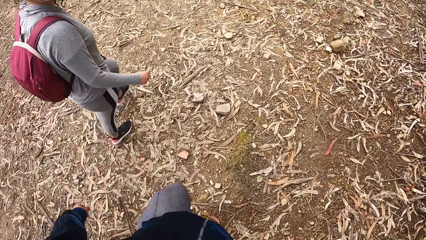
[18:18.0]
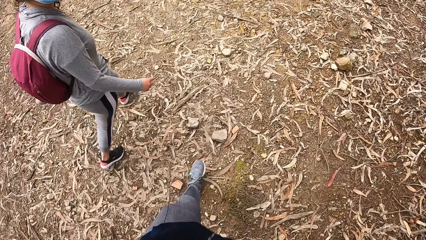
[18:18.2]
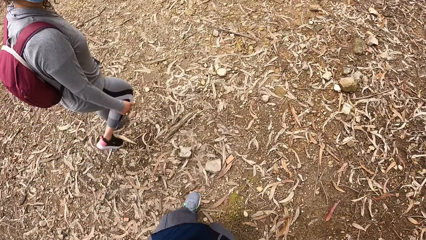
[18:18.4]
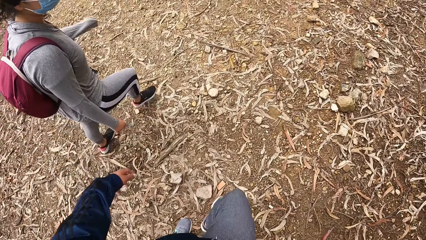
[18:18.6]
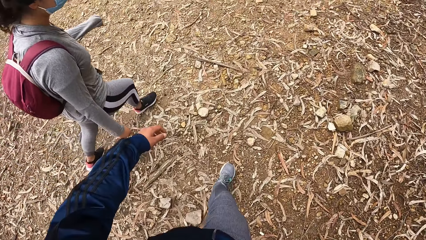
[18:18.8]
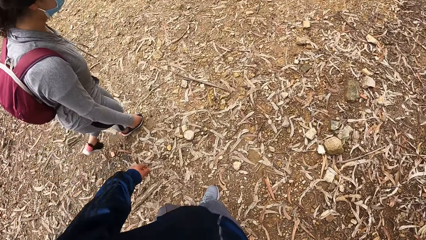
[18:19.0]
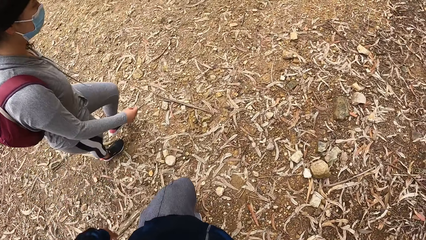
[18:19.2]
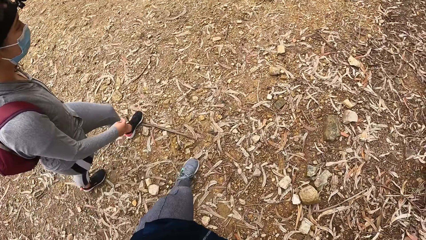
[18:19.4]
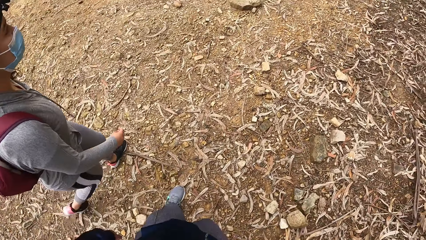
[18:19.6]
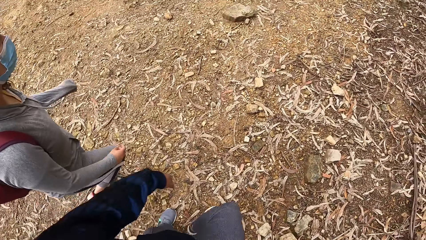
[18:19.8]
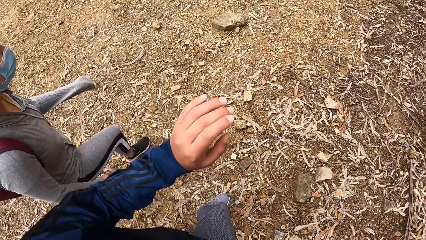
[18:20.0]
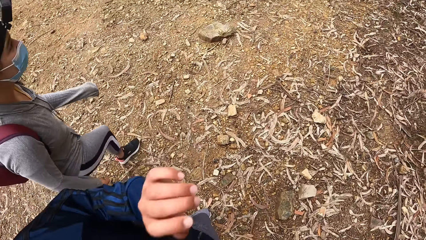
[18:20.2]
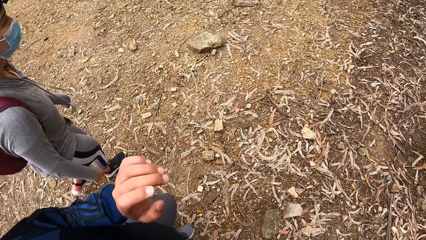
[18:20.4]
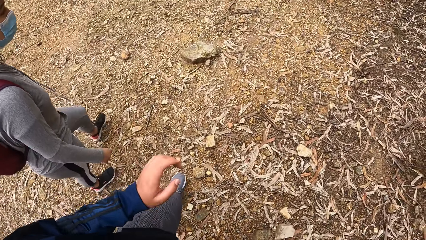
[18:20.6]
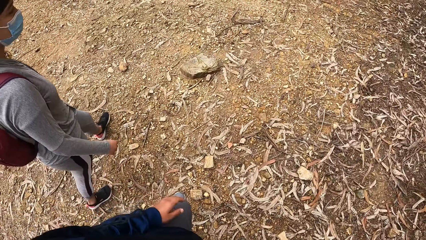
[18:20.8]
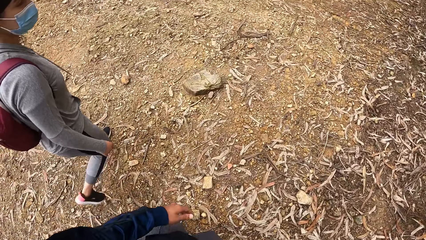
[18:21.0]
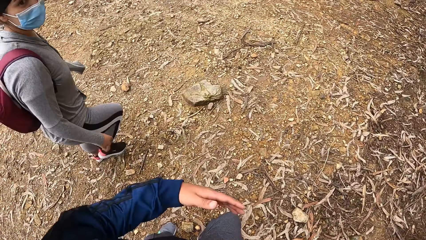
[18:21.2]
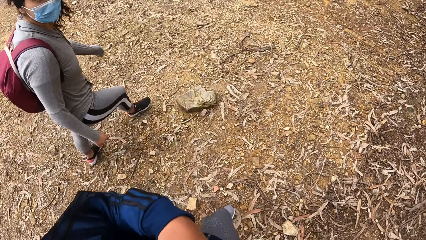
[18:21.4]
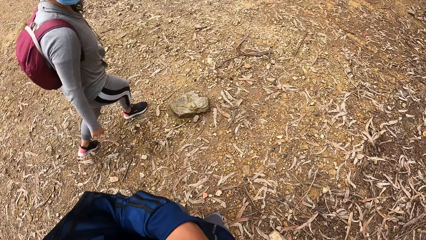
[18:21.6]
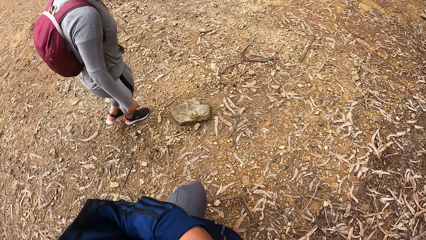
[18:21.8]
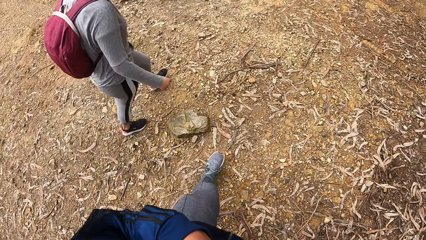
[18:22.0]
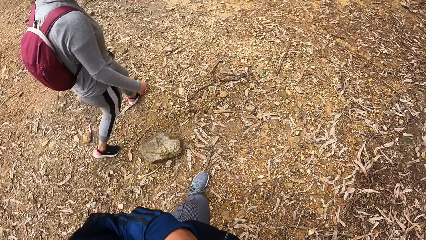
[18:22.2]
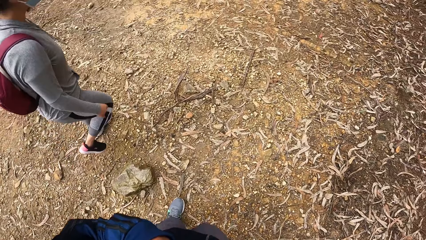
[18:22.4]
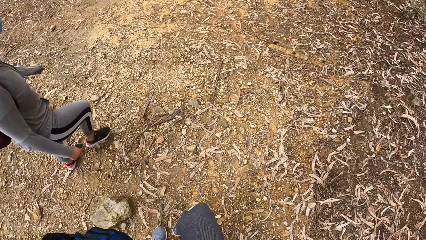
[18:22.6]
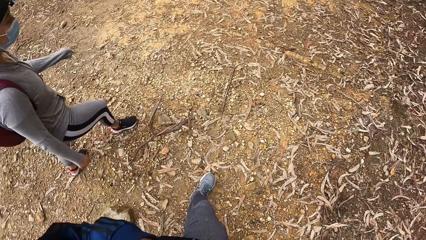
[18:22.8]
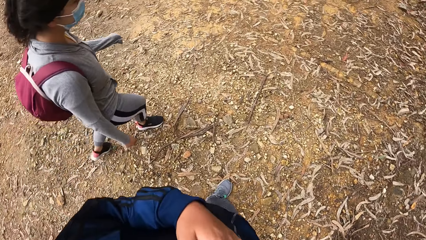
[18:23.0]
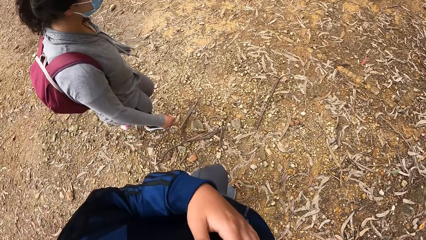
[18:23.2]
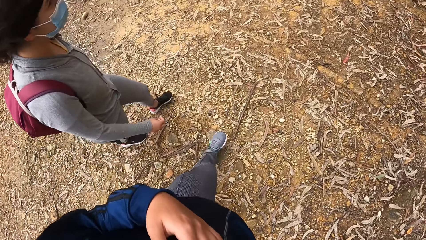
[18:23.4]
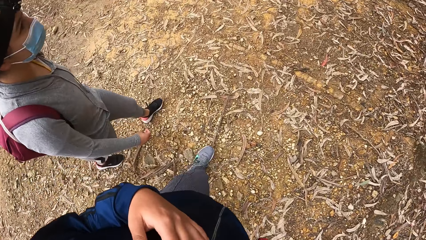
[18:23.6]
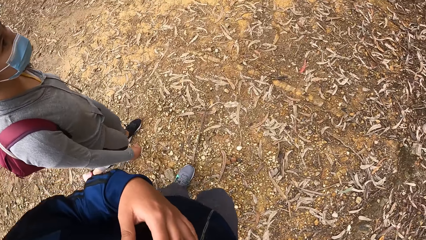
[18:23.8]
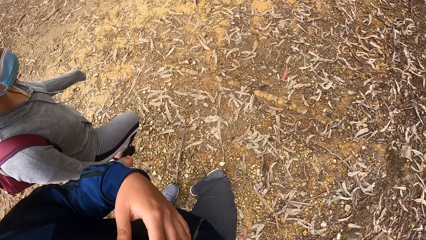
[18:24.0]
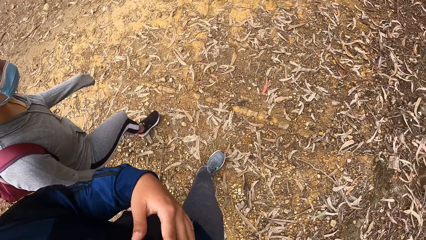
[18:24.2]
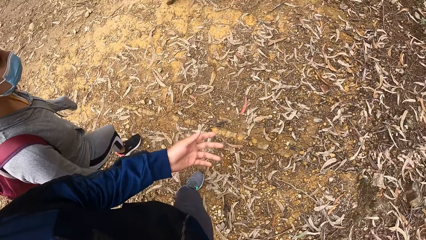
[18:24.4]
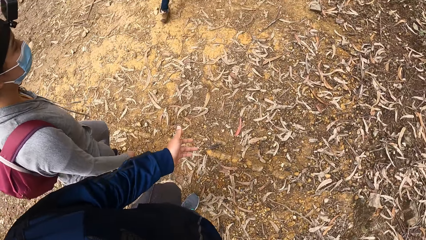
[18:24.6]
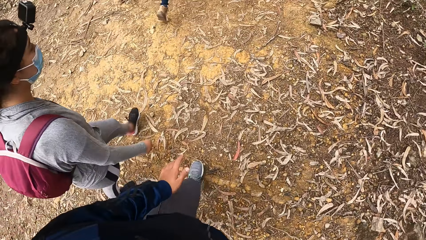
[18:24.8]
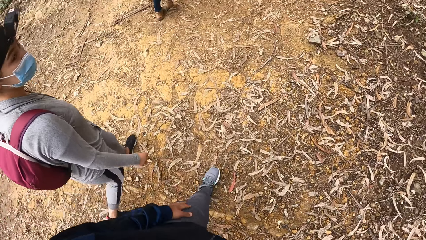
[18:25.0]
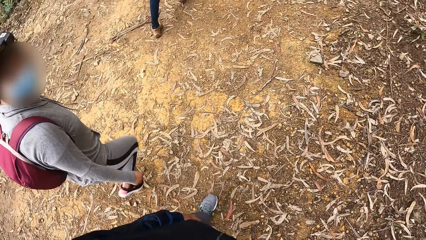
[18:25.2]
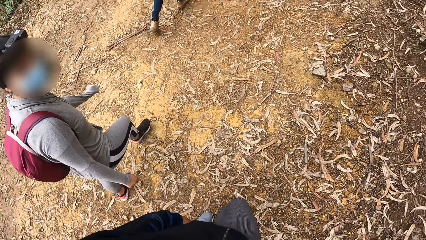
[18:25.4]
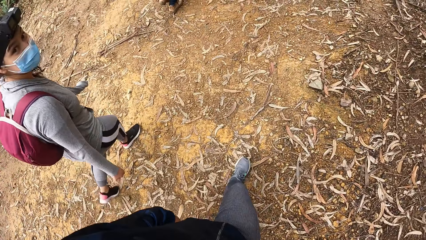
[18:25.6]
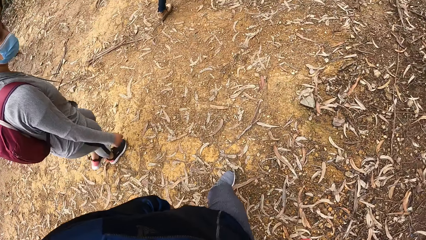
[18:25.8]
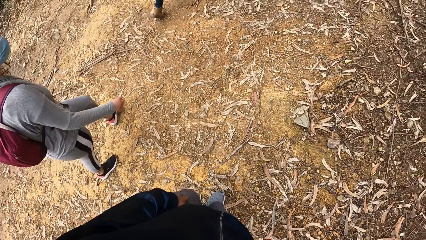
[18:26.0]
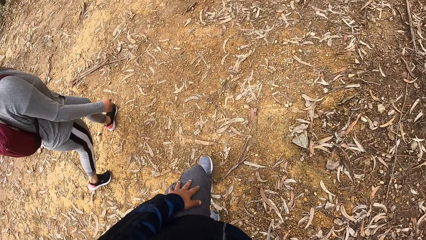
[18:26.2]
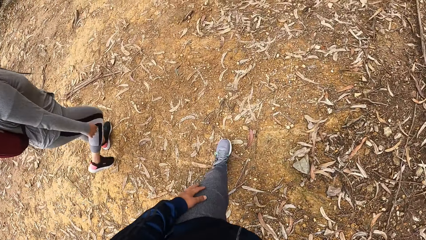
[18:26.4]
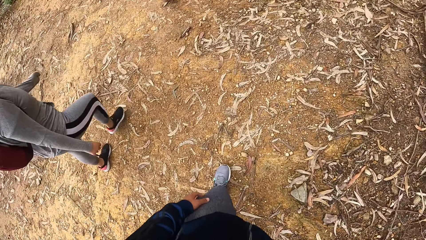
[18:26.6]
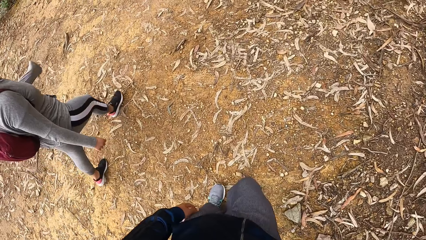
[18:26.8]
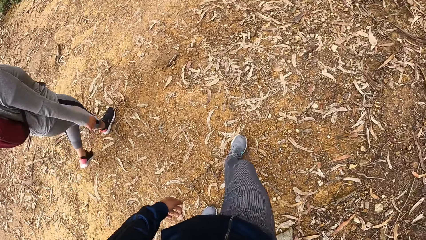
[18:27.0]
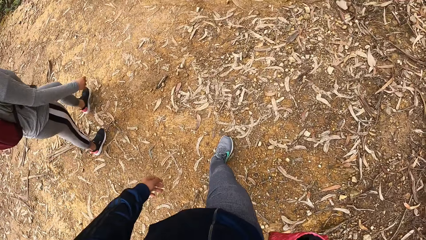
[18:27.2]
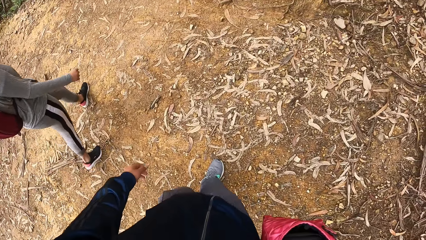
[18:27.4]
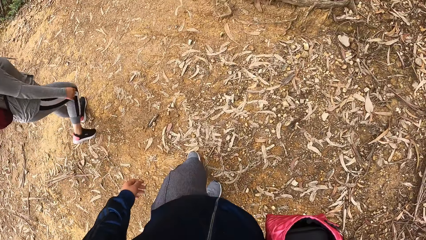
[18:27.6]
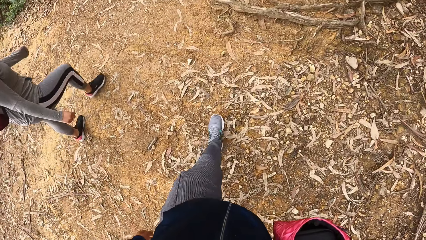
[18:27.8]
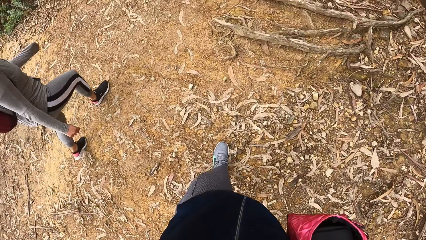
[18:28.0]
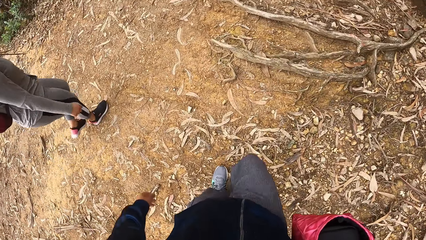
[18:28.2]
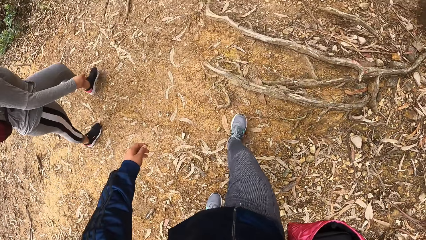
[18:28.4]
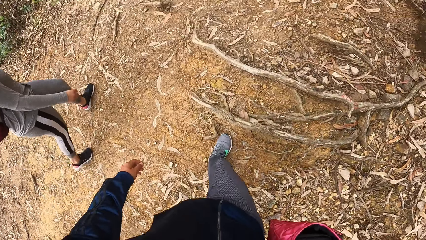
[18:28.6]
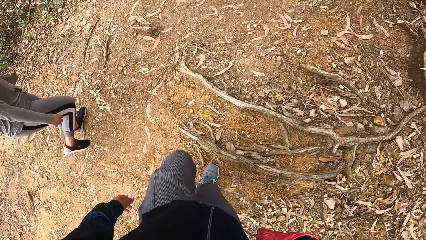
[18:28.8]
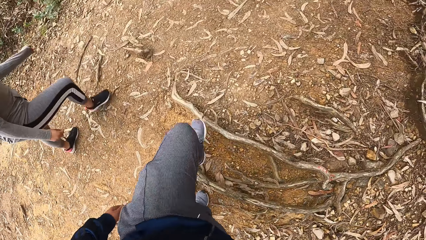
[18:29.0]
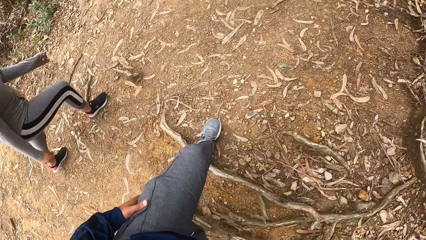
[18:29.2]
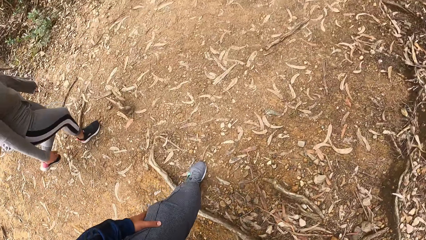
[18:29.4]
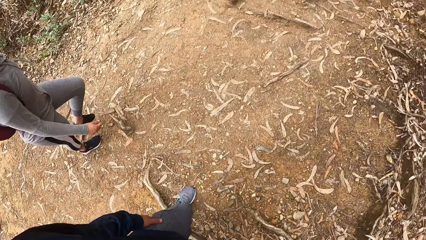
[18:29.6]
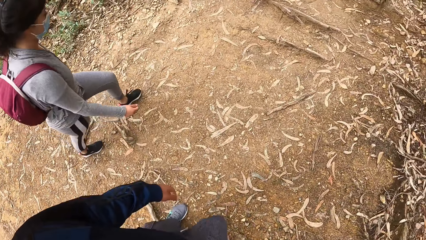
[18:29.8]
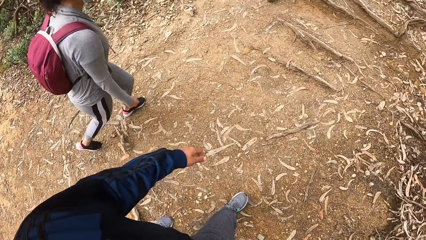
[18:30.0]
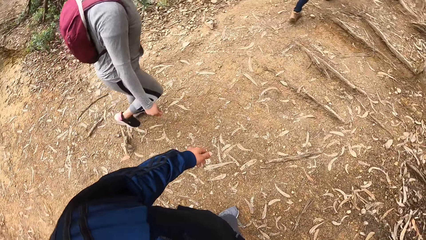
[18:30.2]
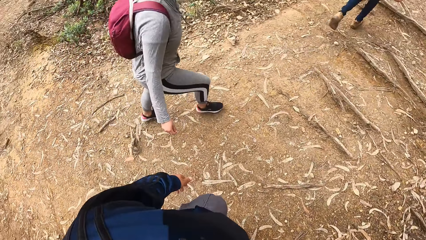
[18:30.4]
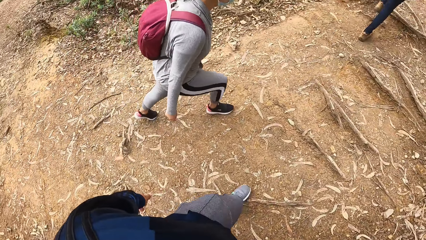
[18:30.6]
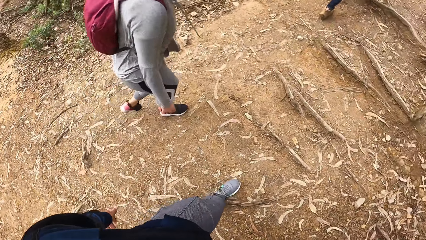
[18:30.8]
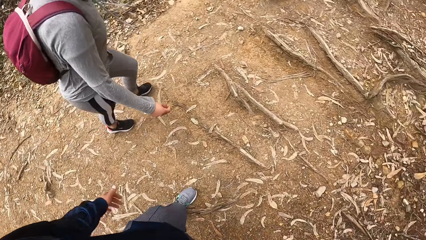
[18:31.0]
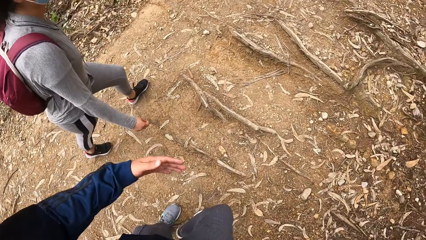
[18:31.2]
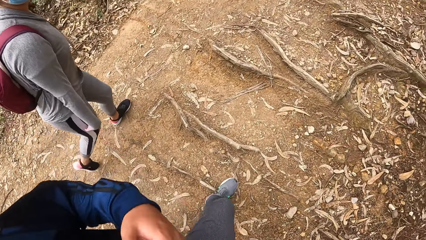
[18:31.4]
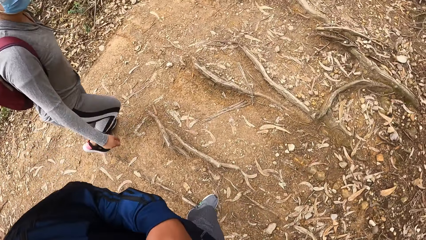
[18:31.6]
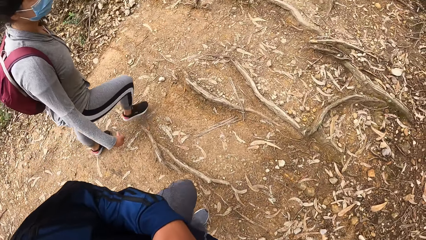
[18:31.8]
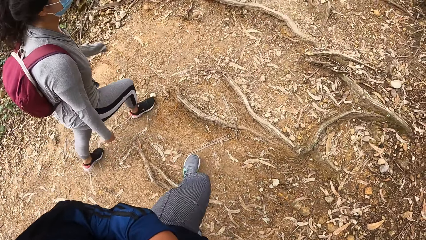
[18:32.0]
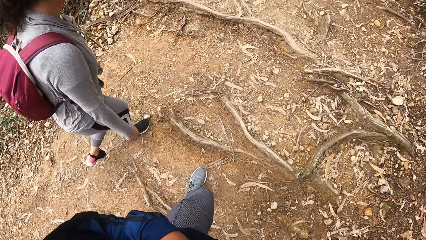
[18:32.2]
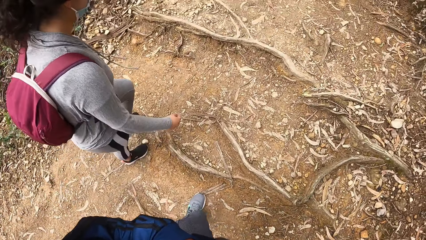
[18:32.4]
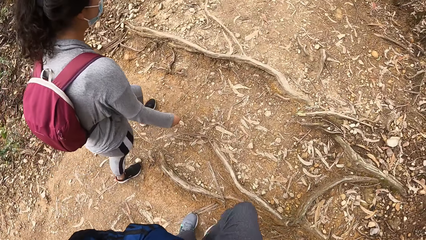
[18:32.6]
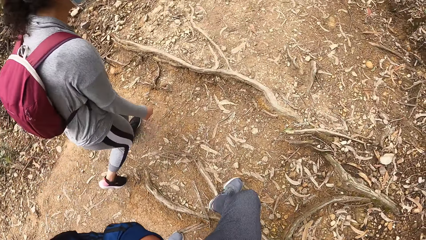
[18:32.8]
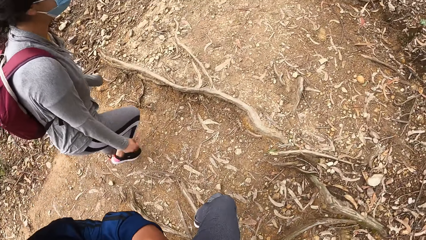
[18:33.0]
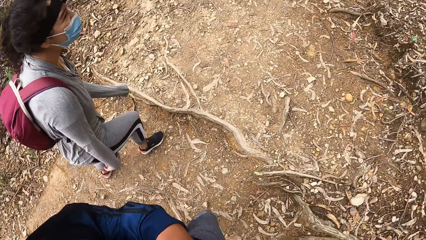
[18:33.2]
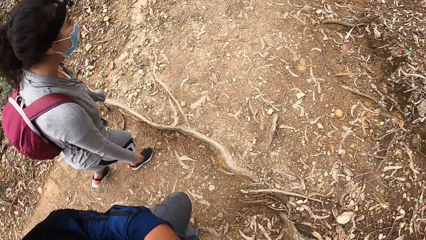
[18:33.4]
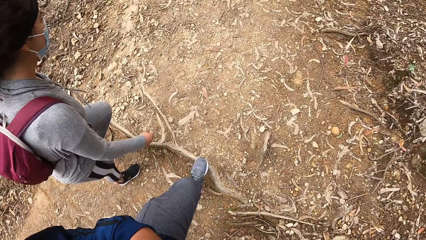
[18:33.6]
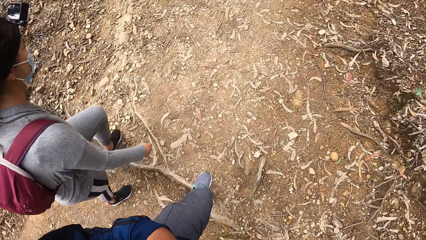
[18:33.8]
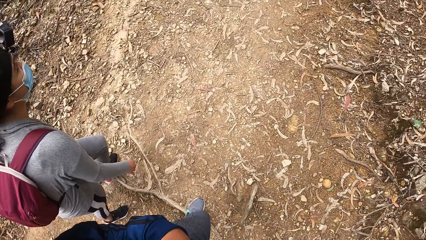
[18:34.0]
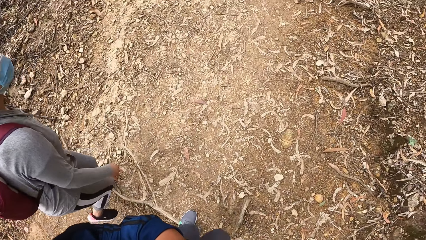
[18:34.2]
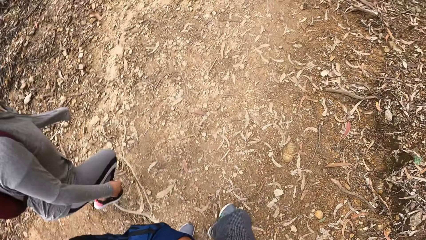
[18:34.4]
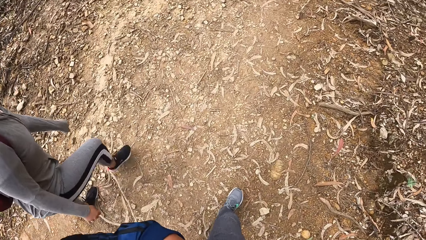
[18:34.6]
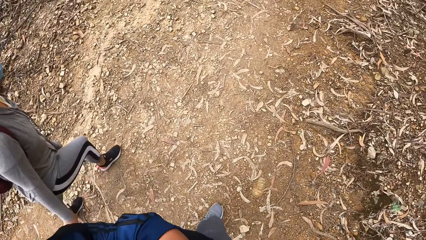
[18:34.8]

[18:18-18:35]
The camera wearer gestures with her left hand. She holds her chest with her left hand. She interacts with a woman. The woman looks at the camera wearer. The camera wearer holds her chest with her left hand.
